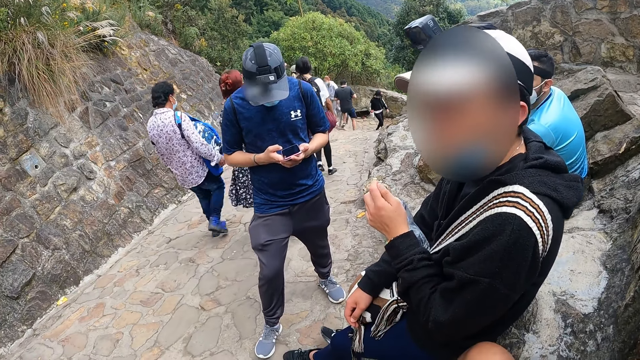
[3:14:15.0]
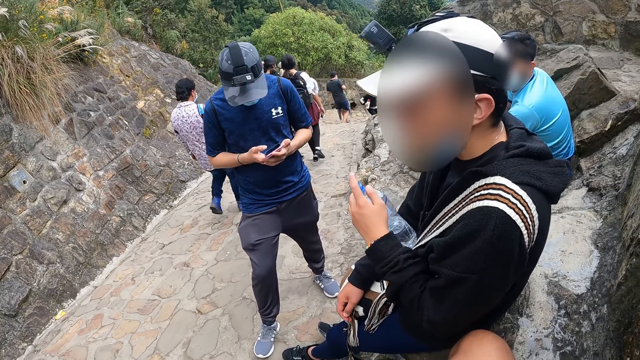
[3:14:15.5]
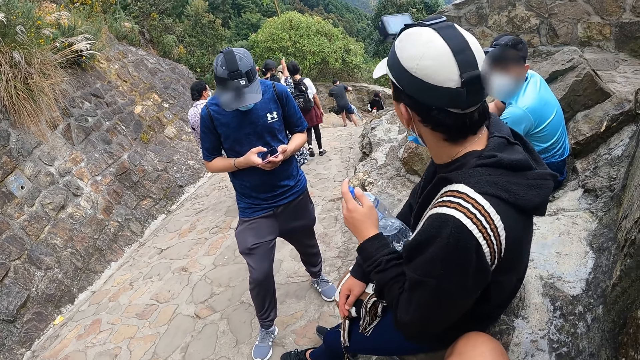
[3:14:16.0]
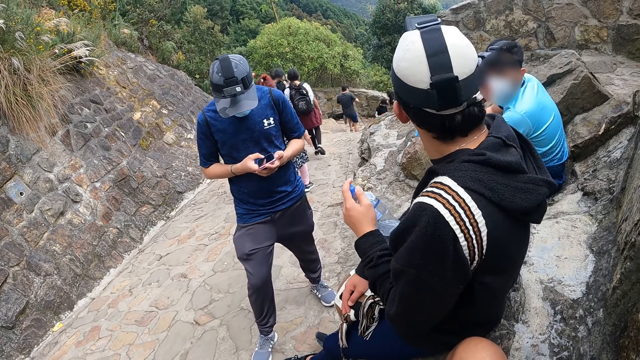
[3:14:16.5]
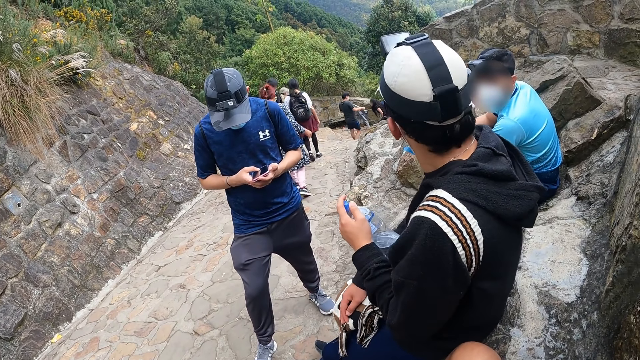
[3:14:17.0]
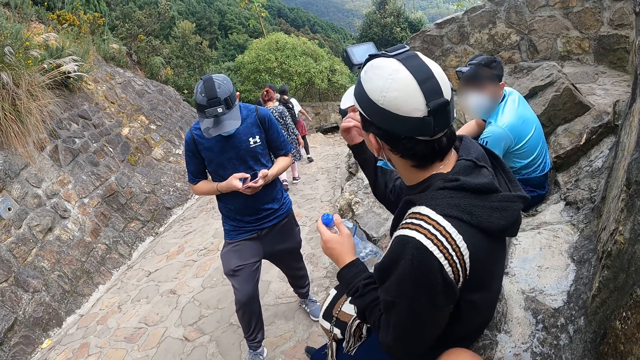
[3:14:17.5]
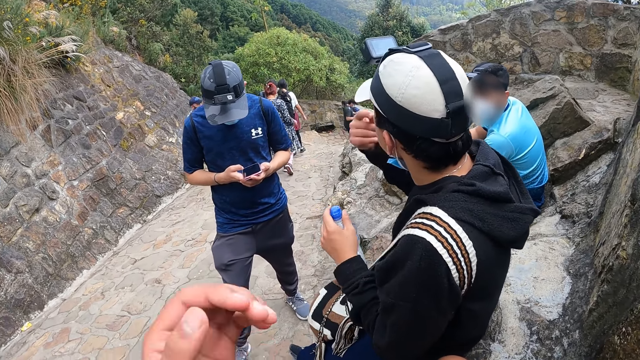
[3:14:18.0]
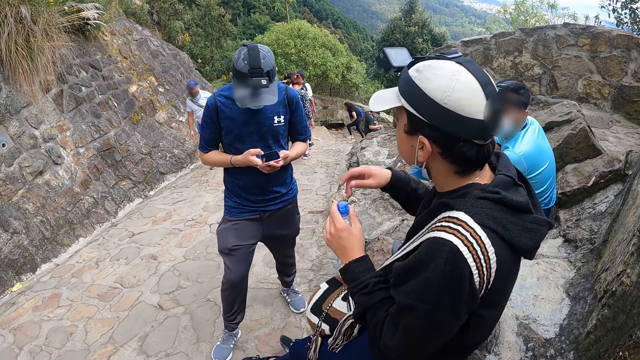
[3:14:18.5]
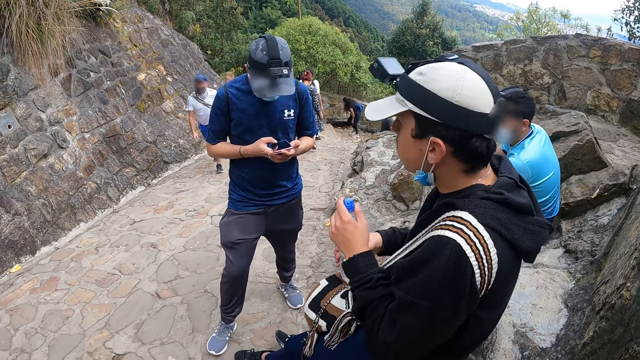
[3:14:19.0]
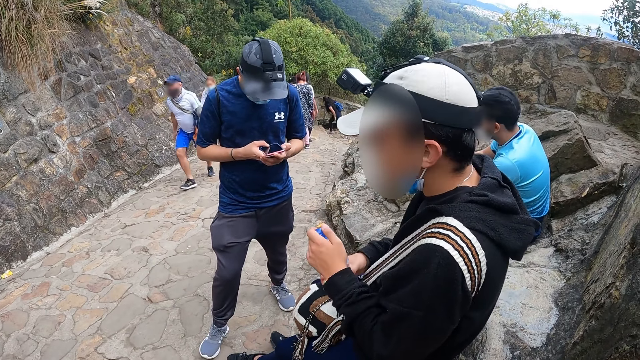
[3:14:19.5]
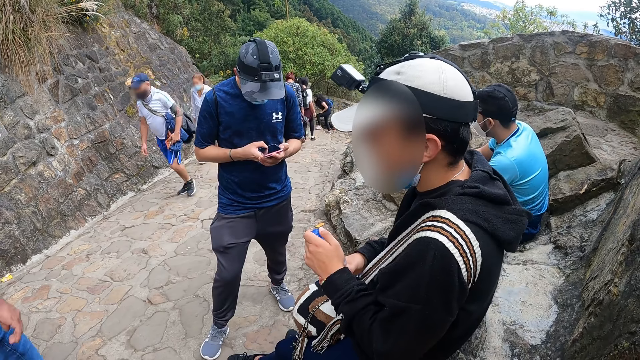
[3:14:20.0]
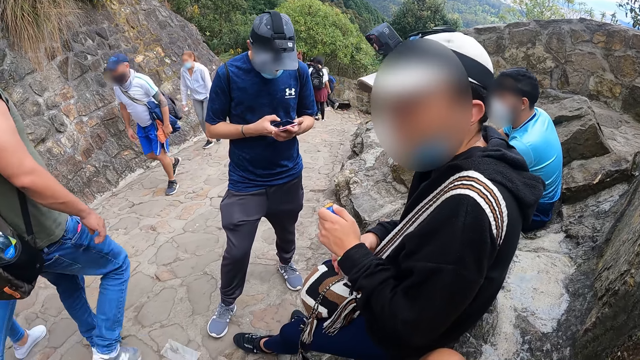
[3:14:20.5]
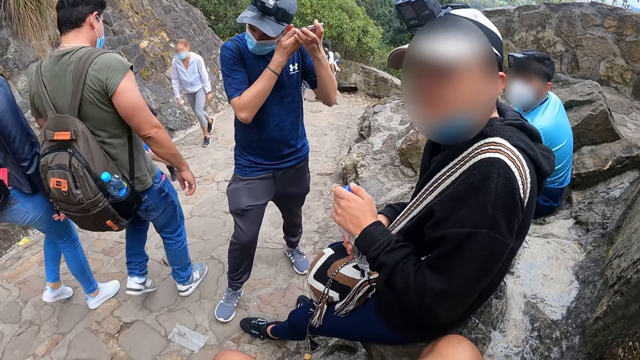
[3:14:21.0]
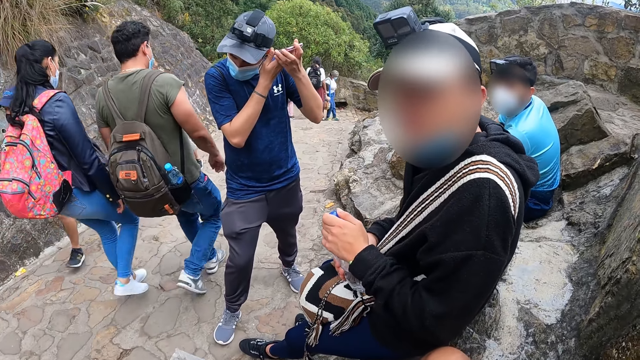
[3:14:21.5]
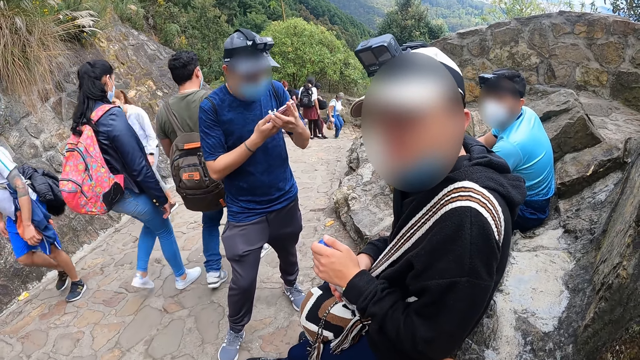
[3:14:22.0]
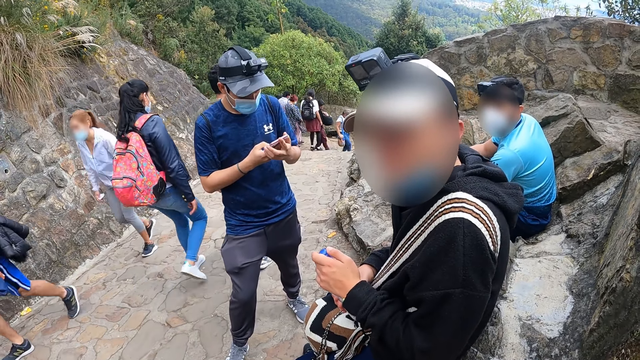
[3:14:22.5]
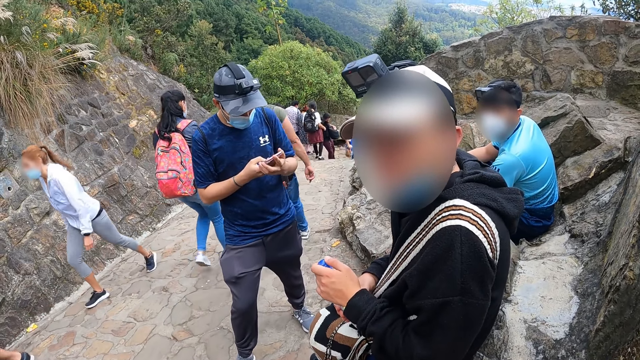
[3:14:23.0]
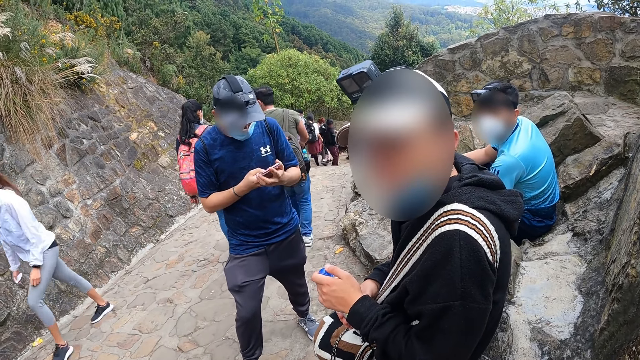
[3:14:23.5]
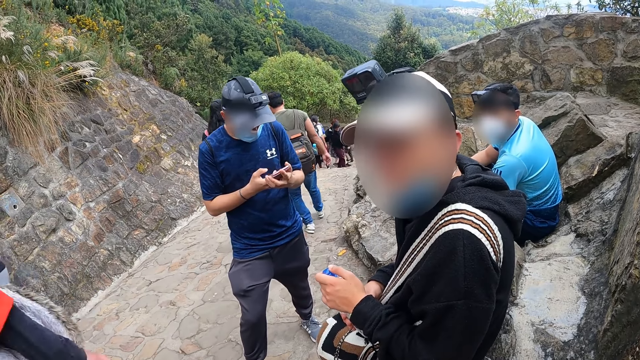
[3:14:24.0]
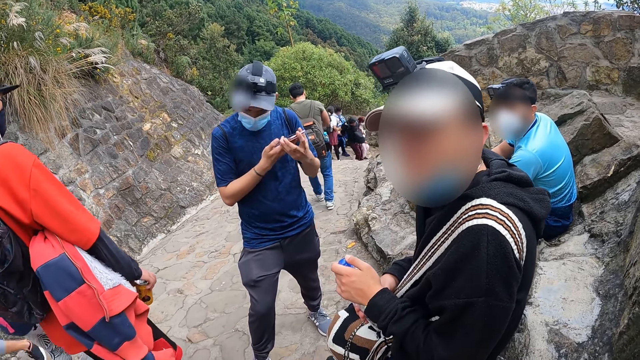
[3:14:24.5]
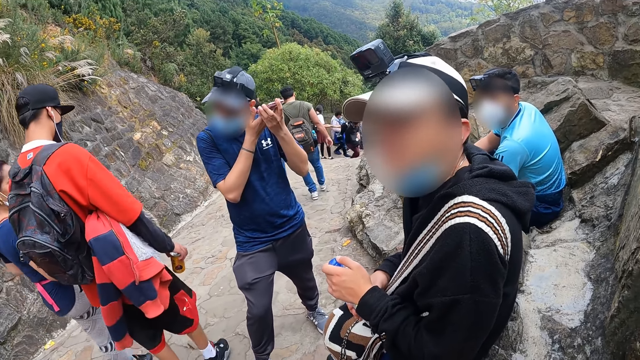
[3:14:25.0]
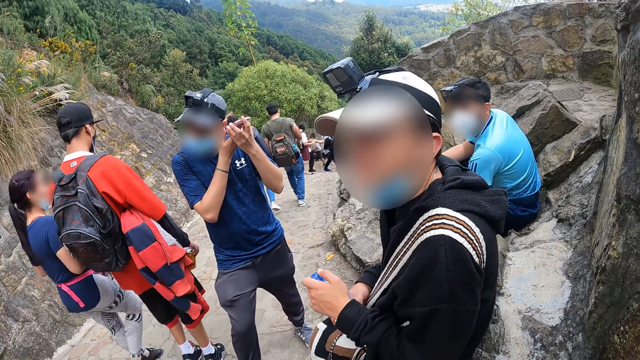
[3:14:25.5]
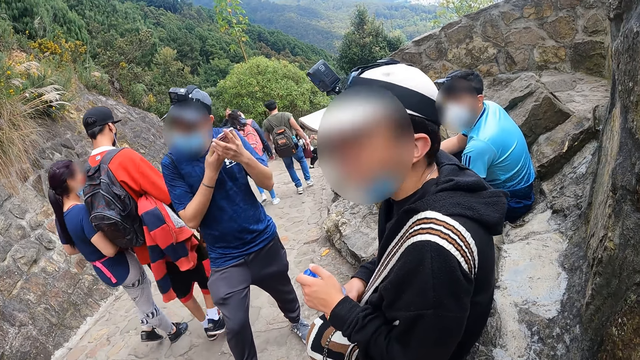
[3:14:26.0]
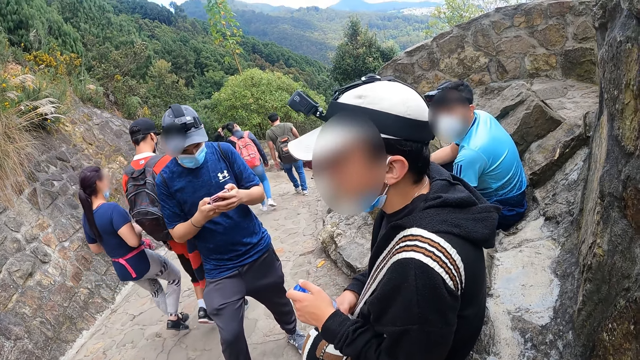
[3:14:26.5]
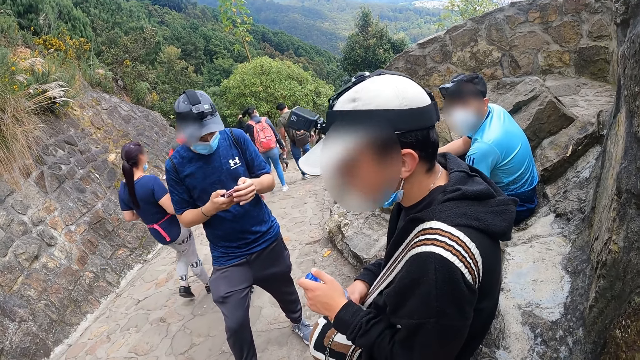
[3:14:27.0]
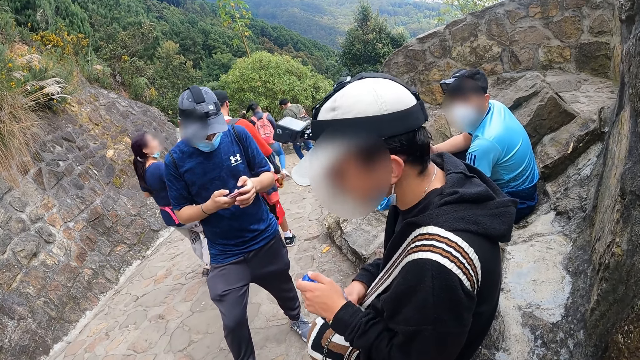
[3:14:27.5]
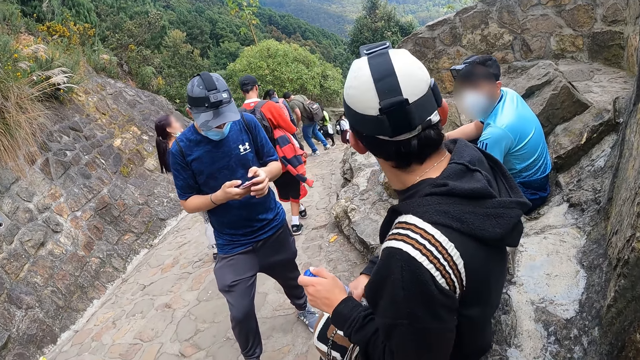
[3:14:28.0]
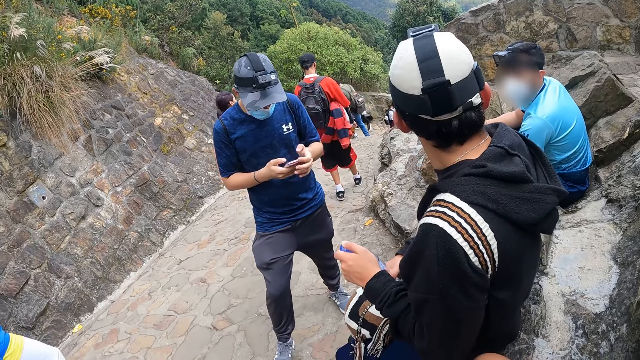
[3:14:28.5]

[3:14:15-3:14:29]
The camera wearer shakes his hand. He converses with a man and another man. A third man shakes his hand. A fourth man puts the phone on his left ear with both hands. The fourth man operates the phone with both hands and looks at his phone. The fourth man puts the phone on his left ear with both hands. The fourth man operates the phone with both hands.

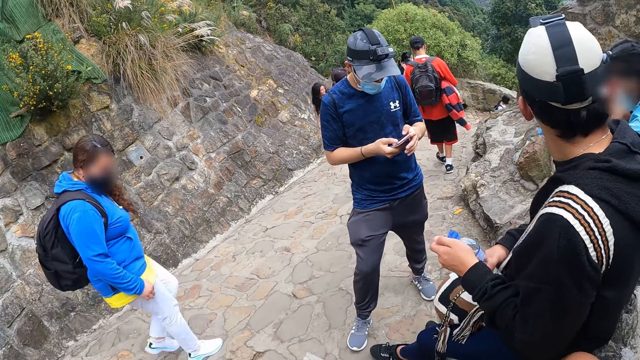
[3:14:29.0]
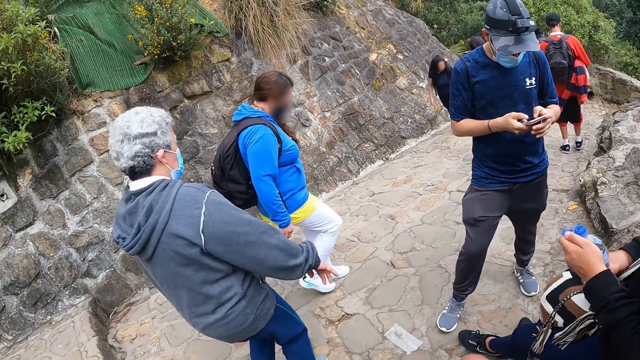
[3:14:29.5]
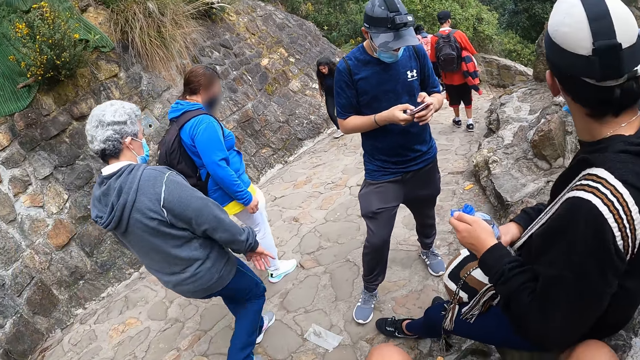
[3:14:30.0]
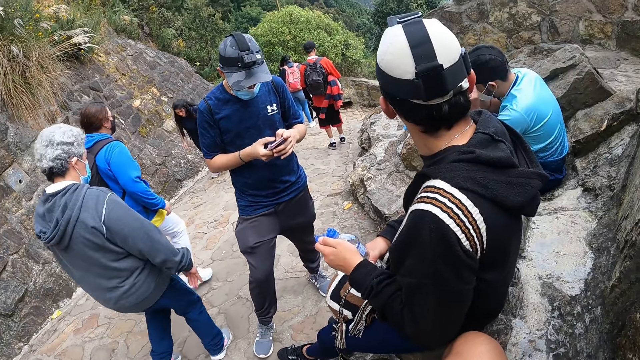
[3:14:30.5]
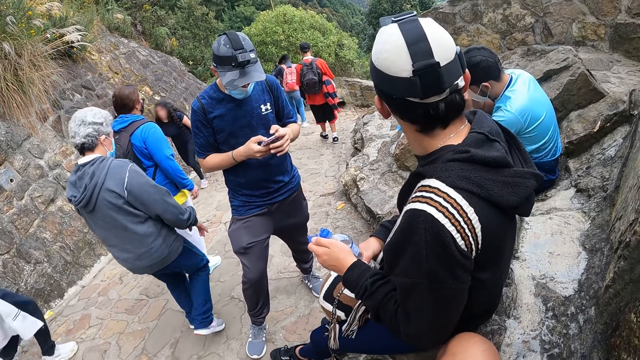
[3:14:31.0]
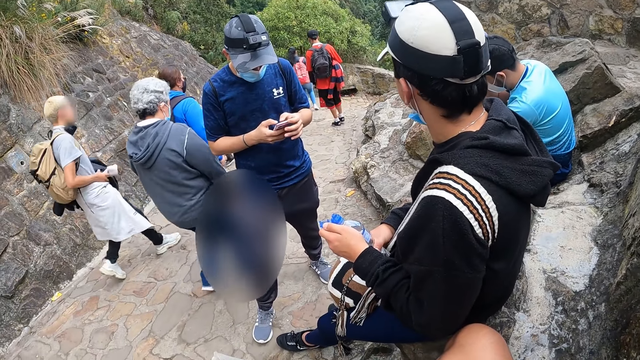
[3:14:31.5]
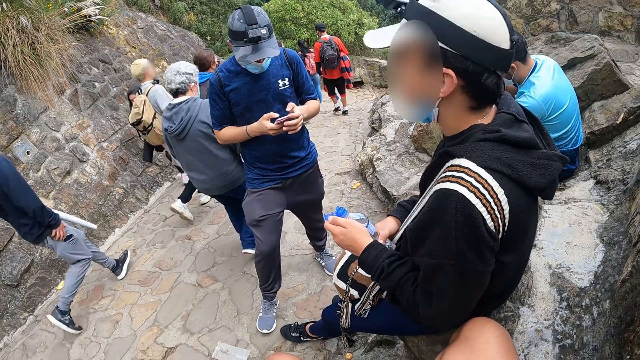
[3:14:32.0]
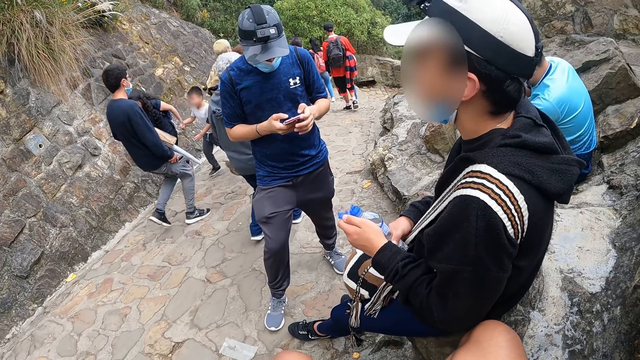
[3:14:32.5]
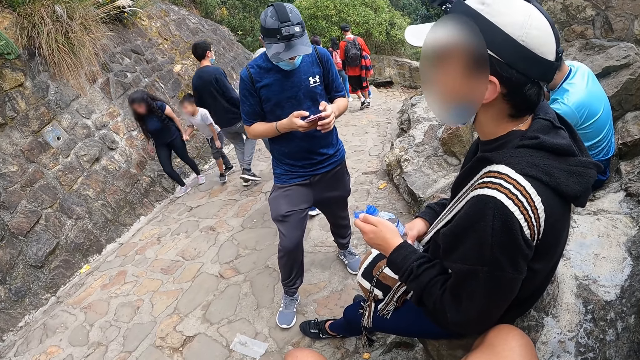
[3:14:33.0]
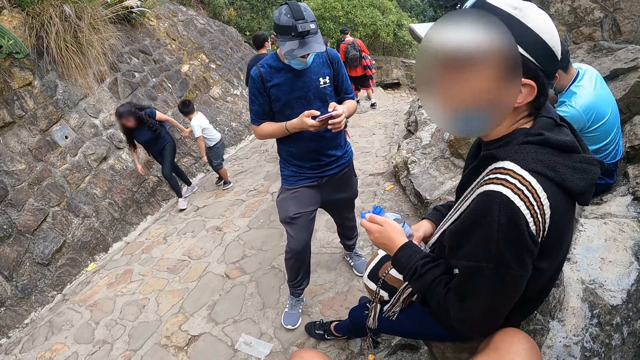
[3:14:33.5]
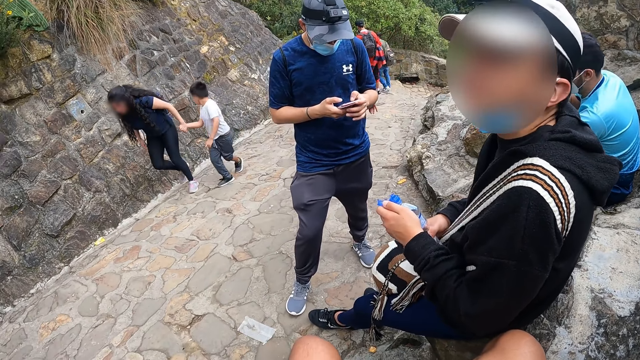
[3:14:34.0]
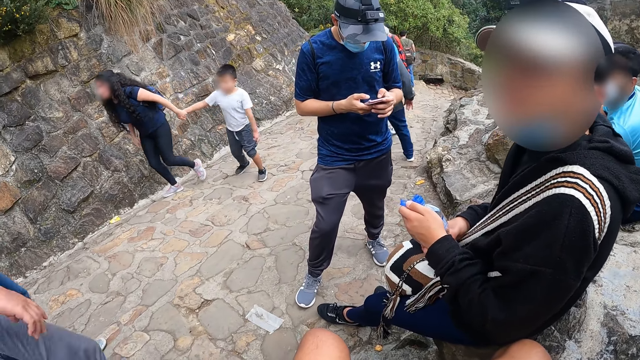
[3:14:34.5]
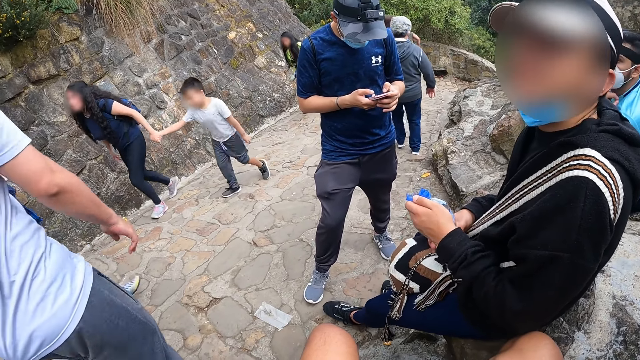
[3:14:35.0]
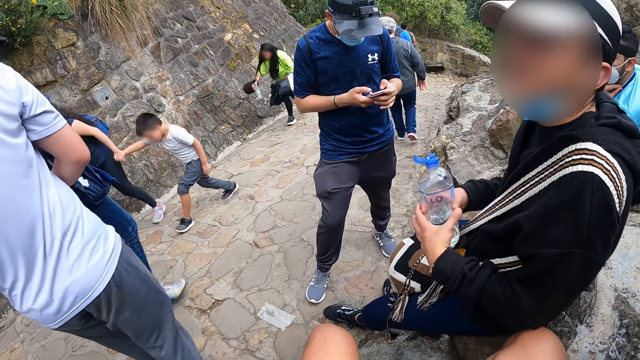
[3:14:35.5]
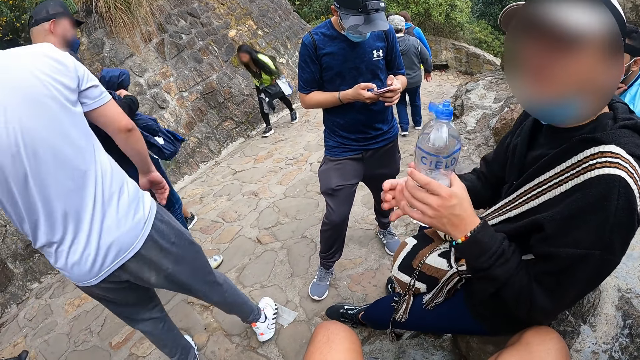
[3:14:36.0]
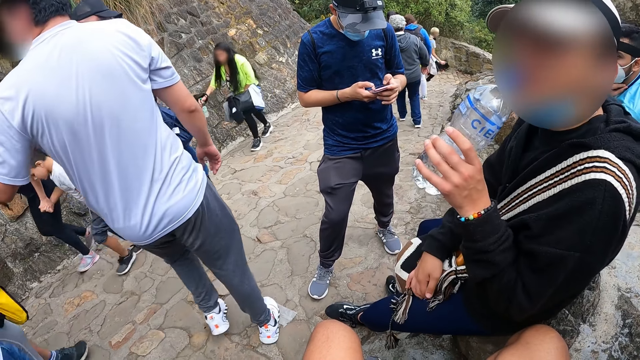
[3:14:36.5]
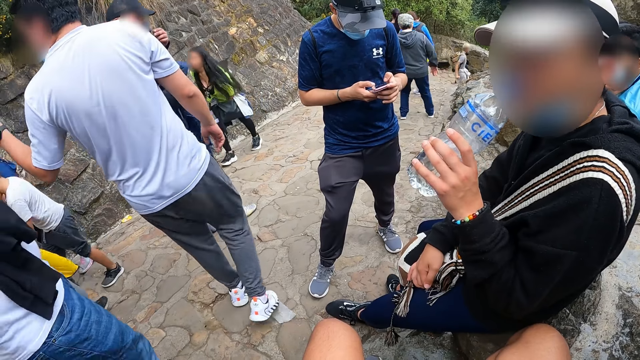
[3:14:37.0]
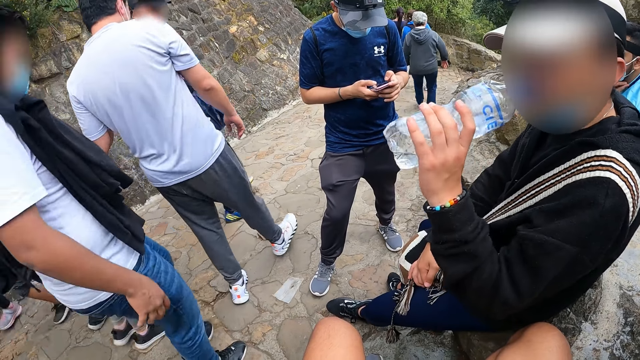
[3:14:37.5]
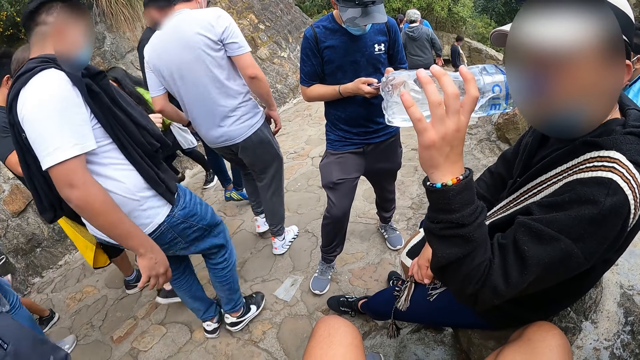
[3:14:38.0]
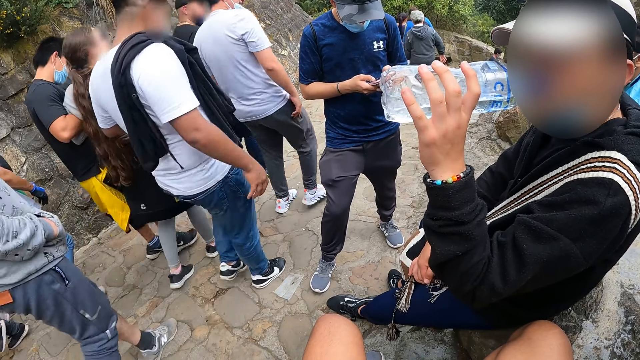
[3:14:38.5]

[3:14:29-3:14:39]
A man opens the cover of the bottle with his left hand. The man passes the bottle to his left hand. The man drinks from the bottle in his left hand.
